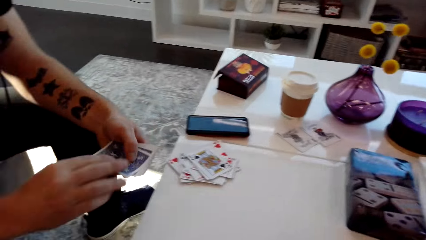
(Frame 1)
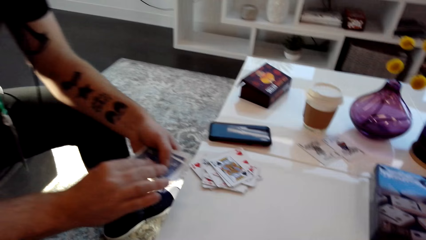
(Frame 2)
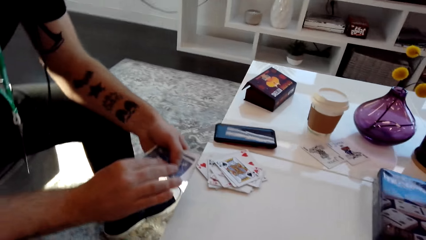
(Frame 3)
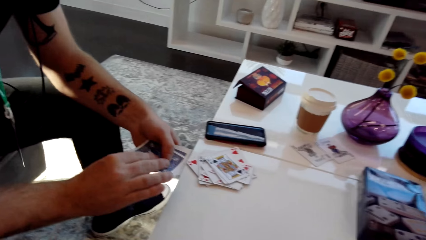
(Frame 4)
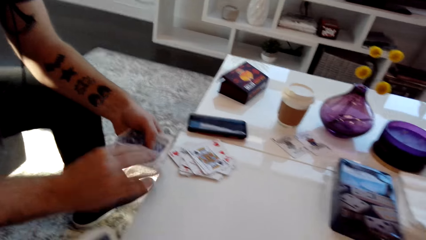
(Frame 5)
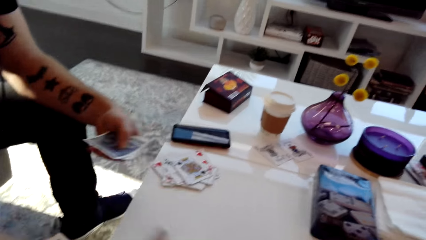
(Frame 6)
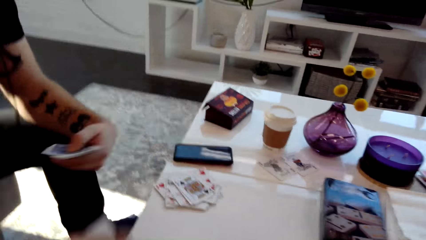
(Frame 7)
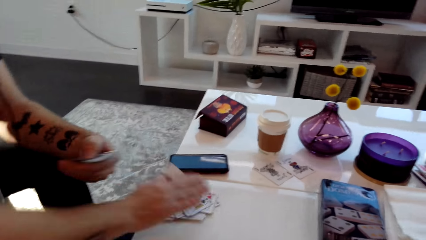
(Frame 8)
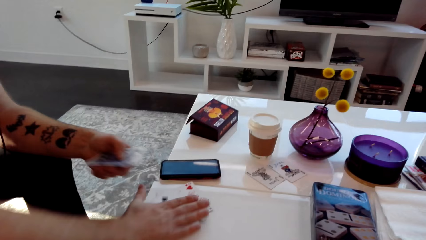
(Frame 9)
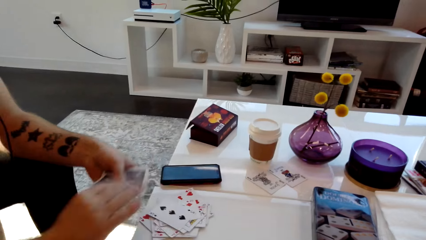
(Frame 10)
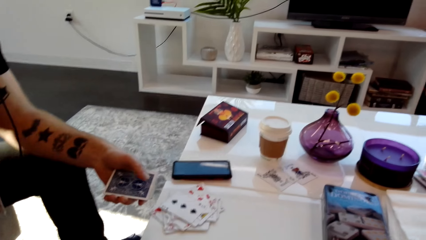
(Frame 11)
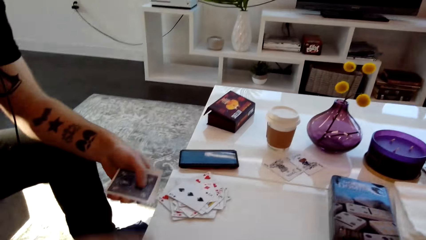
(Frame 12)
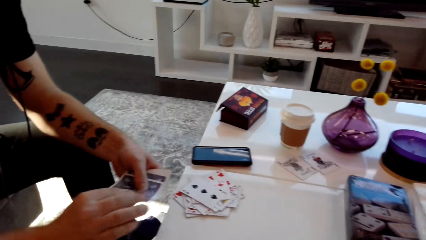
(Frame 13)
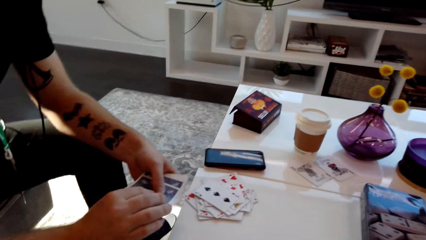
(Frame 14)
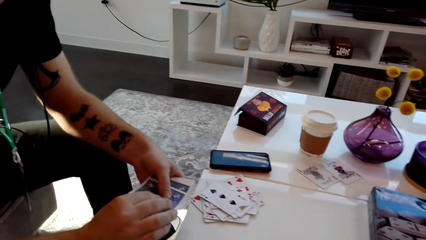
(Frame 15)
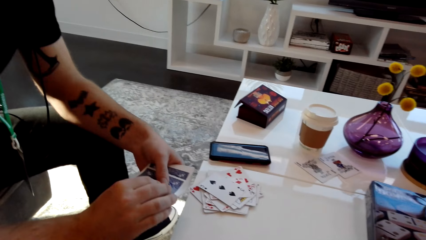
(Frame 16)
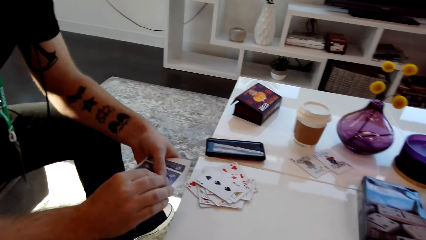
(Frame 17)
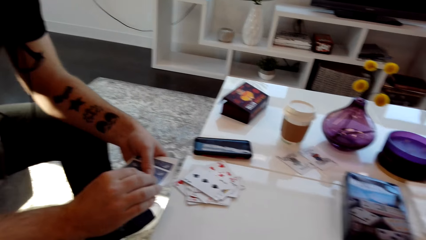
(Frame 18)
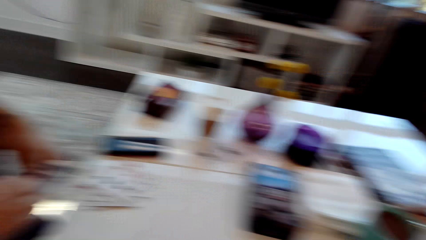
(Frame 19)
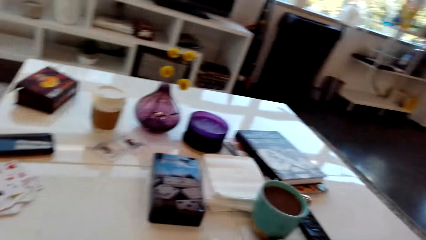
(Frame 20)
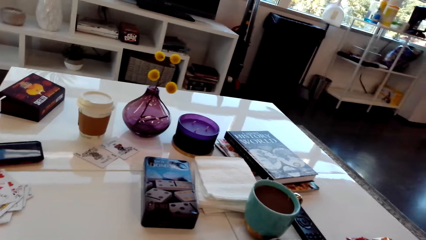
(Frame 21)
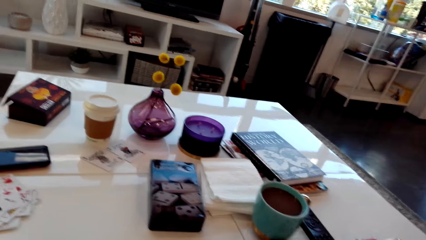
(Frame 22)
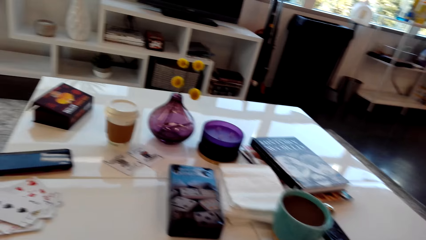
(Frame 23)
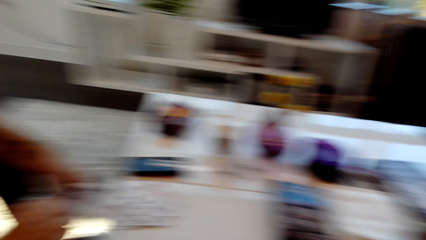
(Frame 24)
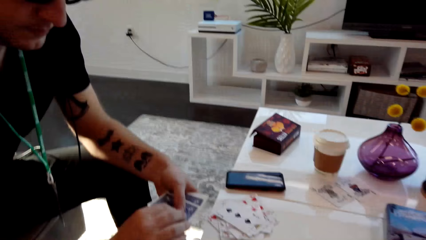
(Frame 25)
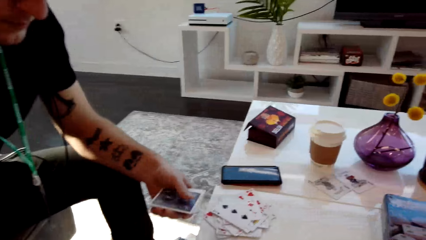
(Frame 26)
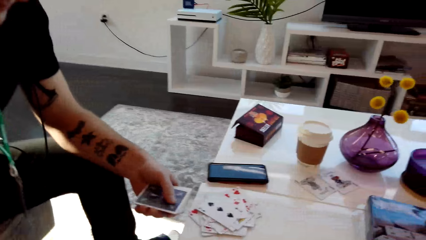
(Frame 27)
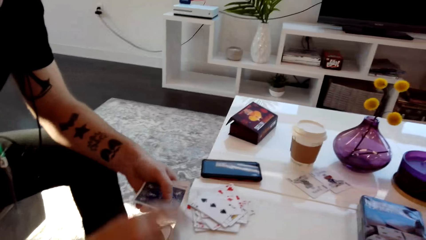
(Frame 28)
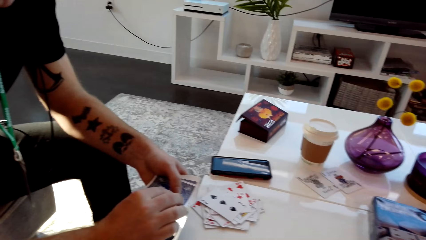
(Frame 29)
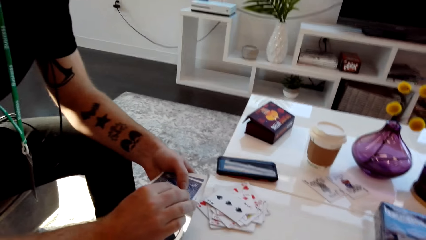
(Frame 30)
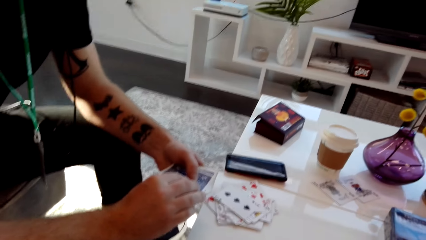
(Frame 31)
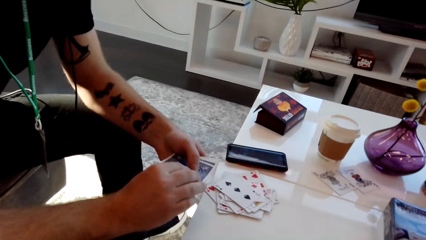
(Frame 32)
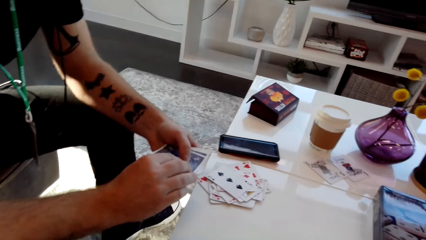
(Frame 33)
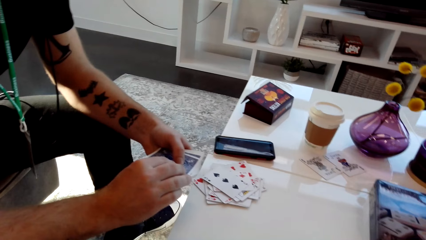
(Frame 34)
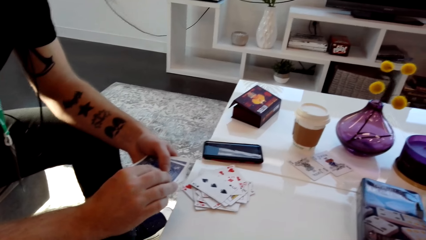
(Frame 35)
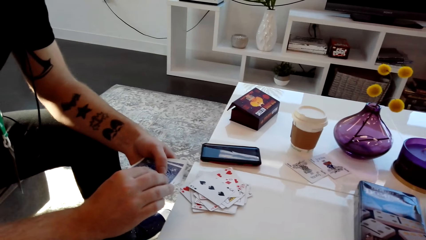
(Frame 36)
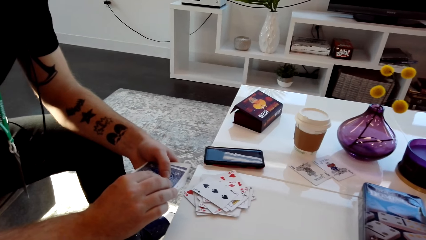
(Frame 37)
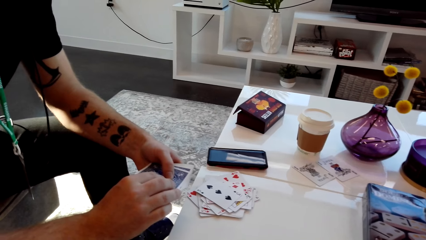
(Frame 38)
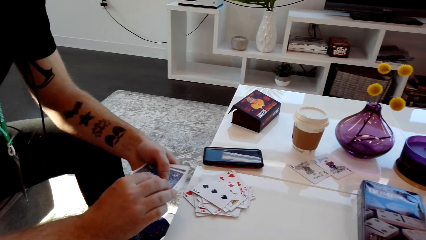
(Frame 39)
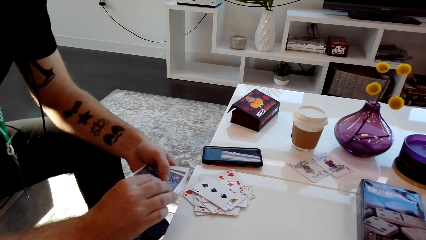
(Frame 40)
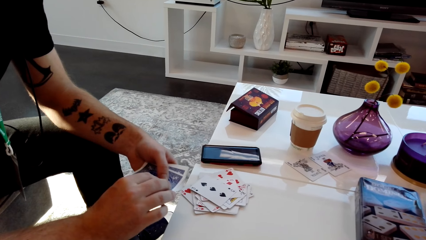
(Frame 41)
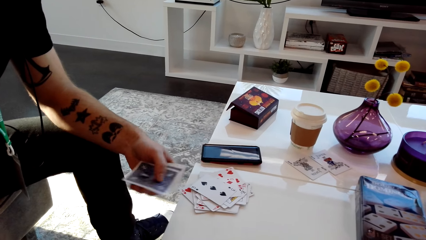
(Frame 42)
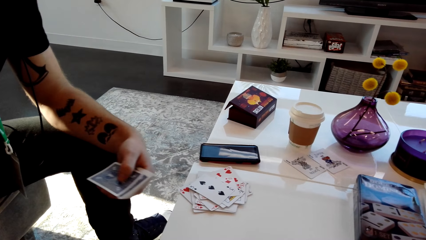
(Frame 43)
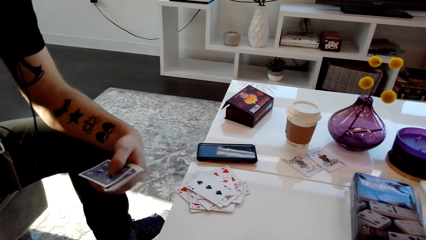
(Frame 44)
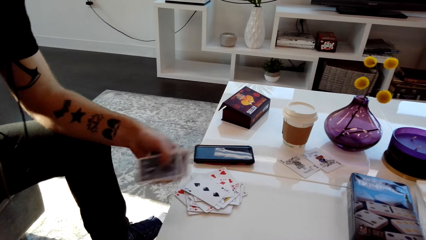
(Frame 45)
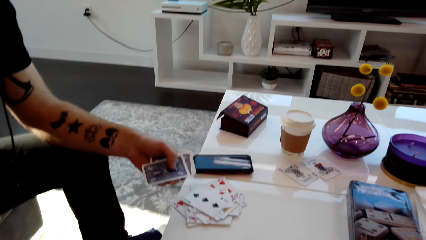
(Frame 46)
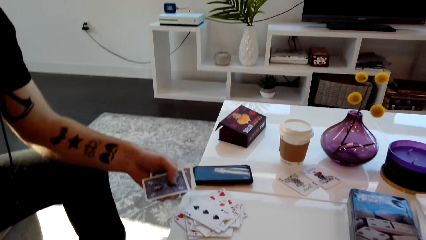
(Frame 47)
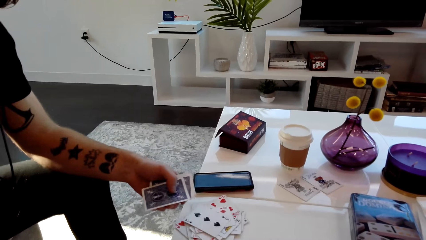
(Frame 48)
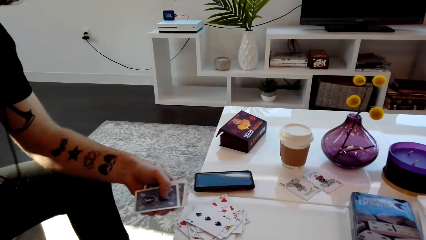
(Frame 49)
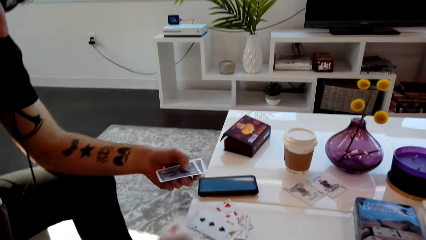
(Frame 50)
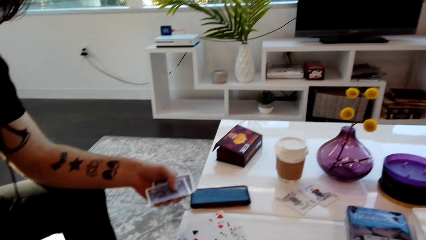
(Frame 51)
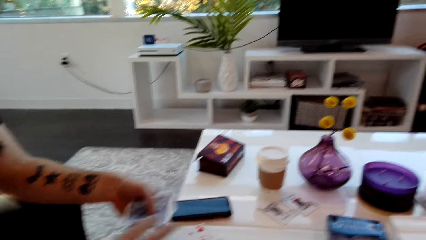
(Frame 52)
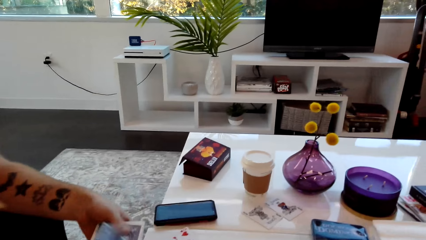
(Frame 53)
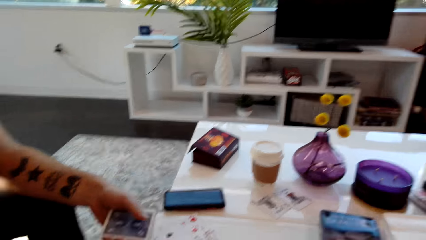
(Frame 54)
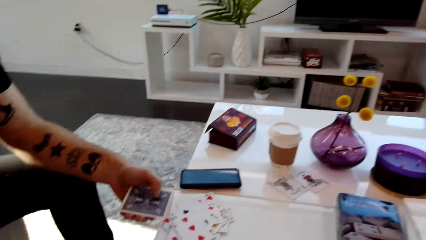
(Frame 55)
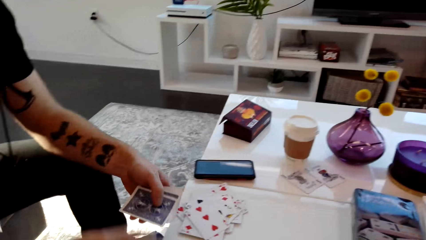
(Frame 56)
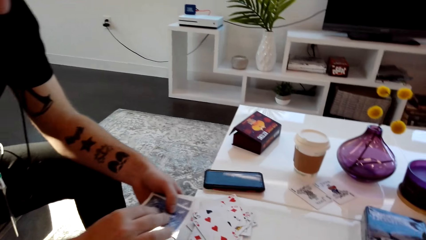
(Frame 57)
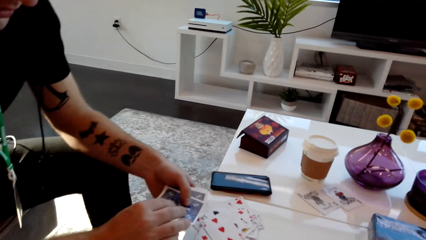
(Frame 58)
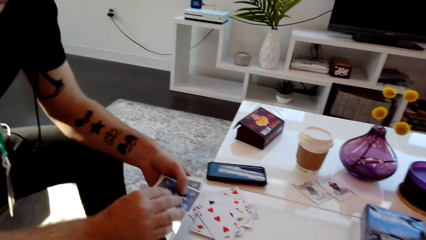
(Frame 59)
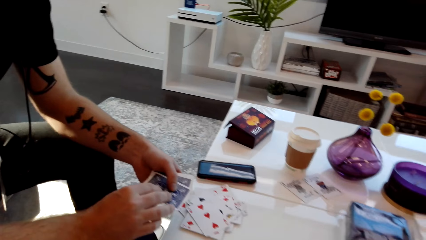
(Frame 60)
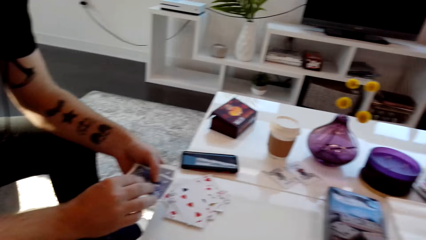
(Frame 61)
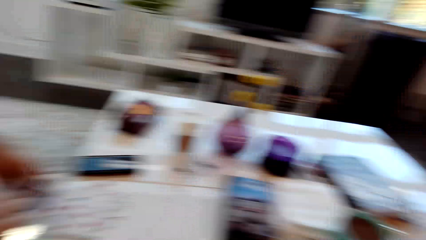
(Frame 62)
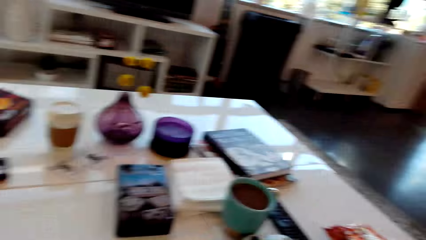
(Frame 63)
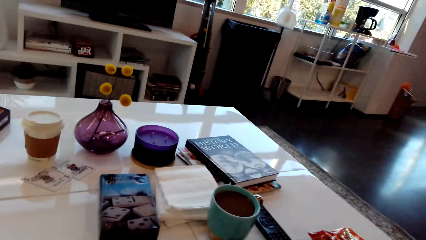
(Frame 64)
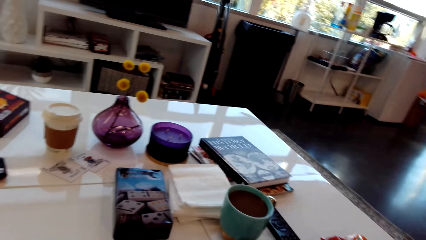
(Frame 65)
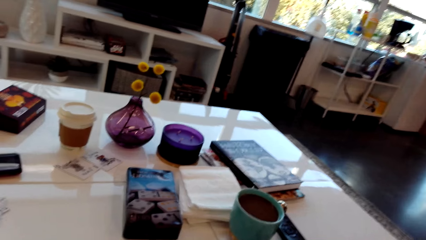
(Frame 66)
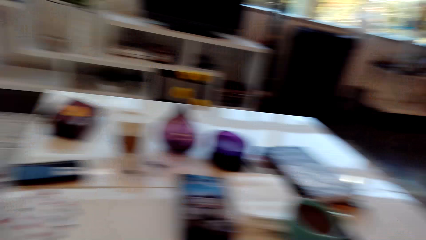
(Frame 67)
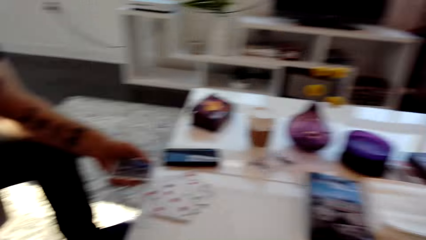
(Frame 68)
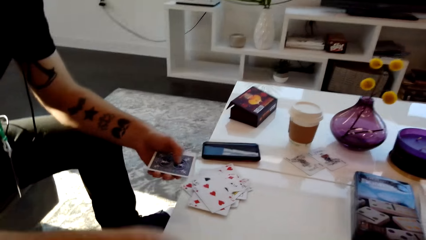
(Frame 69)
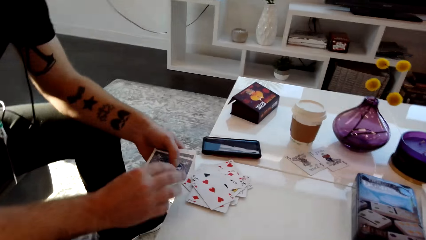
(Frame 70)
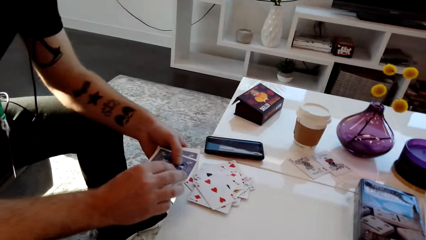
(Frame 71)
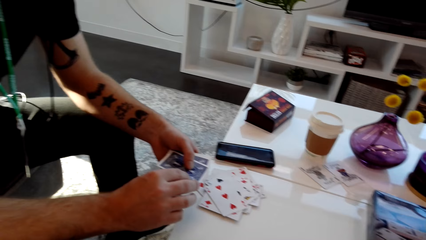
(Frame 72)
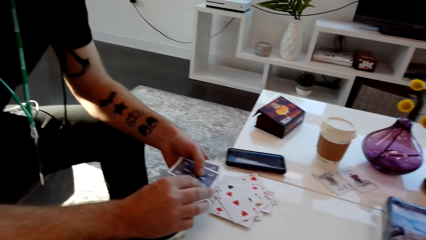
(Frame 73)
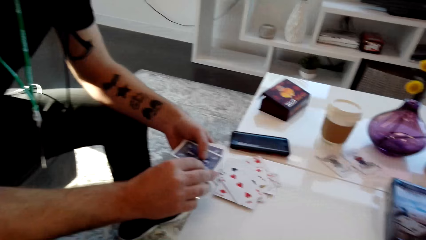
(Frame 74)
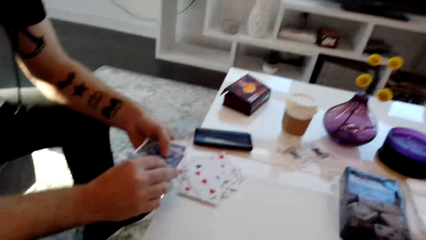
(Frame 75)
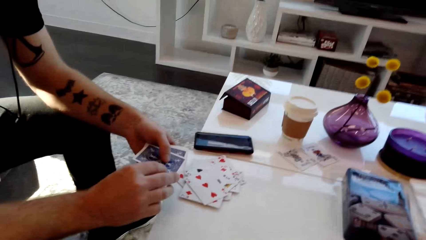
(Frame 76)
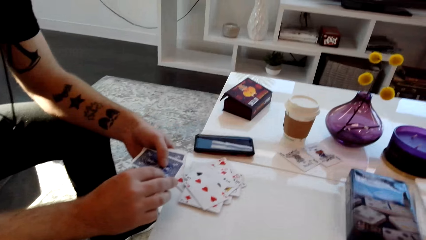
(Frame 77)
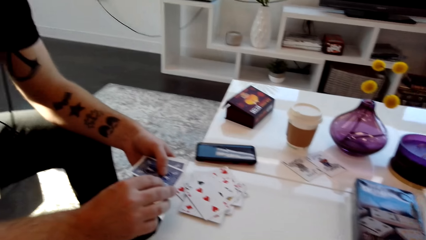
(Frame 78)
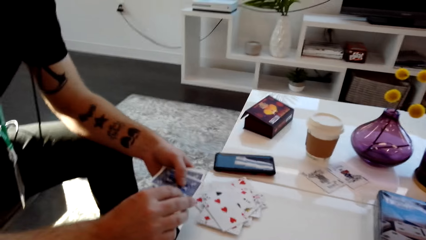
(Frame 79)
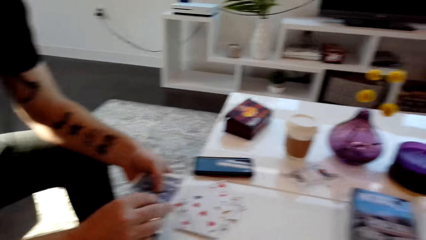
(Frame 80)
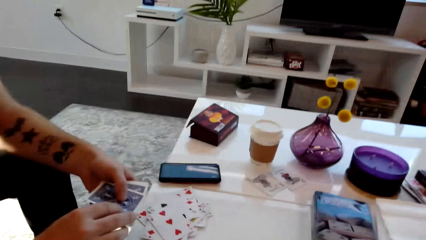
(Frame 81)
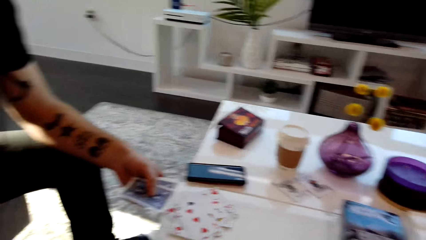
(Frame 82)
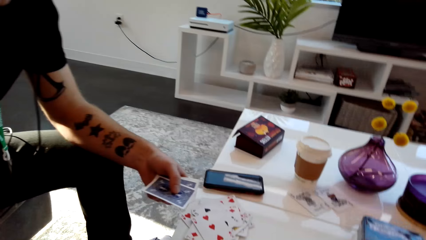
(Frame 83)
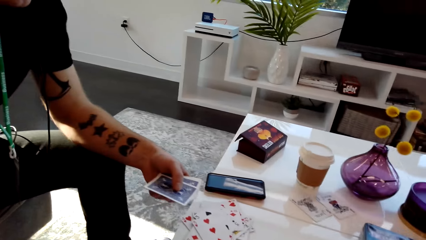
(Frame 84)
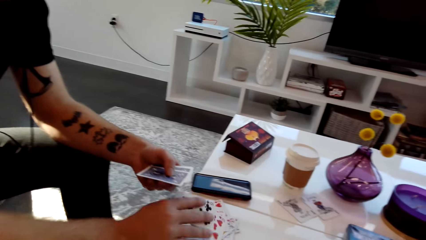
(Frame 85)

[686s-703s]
A man places the playing card on the table. The man places the playing card on other cards. The man puts the card on the table. The man places the playing card on the table.
